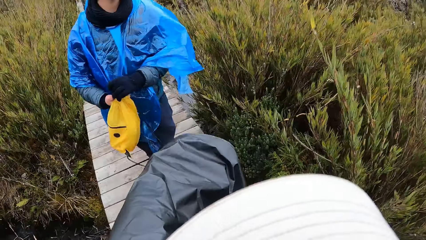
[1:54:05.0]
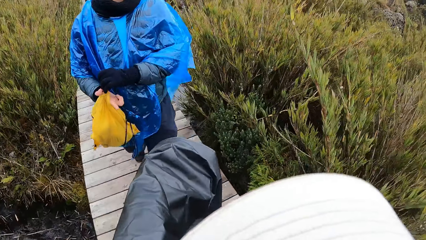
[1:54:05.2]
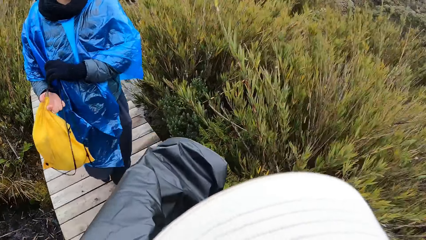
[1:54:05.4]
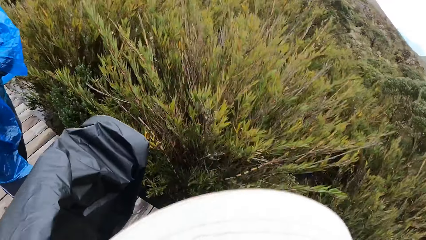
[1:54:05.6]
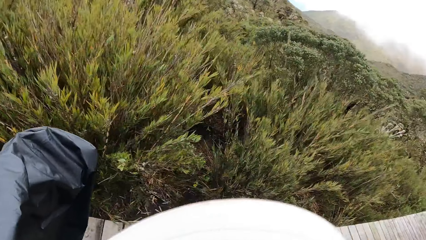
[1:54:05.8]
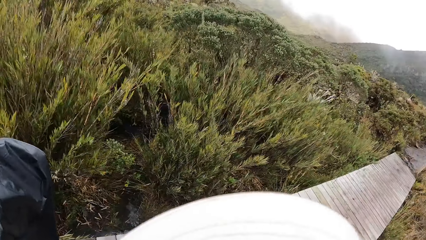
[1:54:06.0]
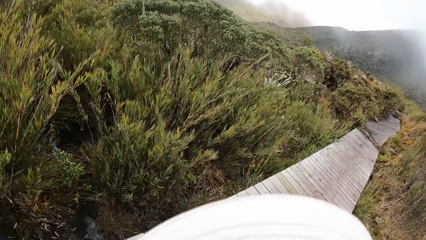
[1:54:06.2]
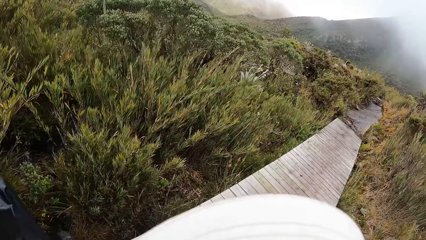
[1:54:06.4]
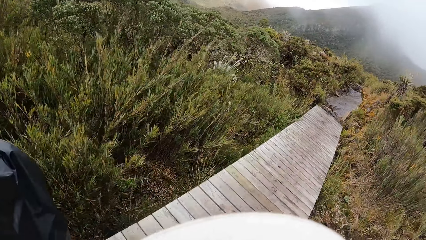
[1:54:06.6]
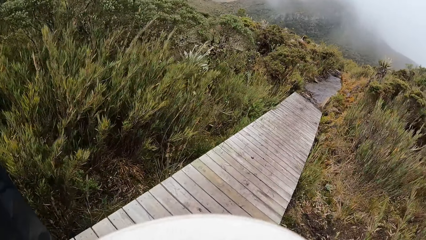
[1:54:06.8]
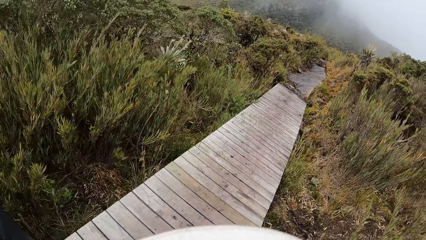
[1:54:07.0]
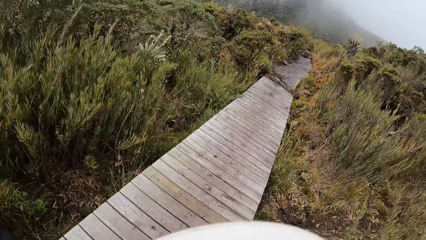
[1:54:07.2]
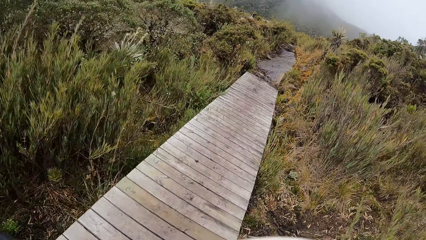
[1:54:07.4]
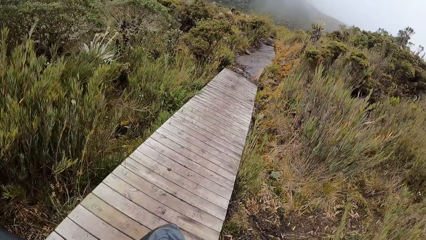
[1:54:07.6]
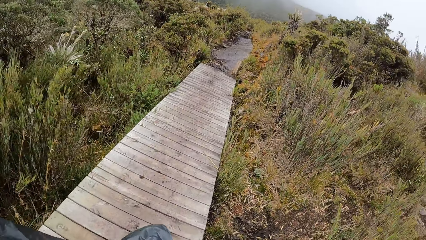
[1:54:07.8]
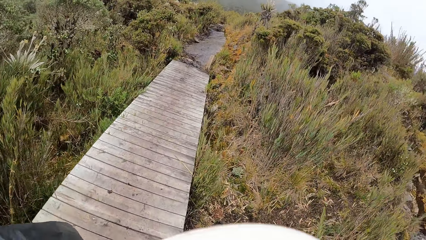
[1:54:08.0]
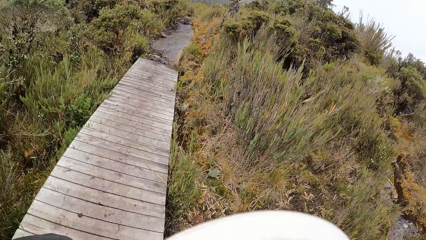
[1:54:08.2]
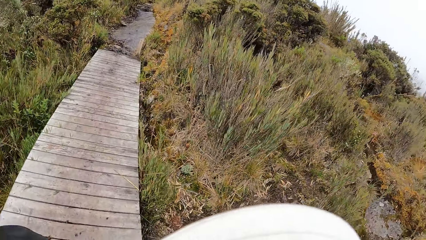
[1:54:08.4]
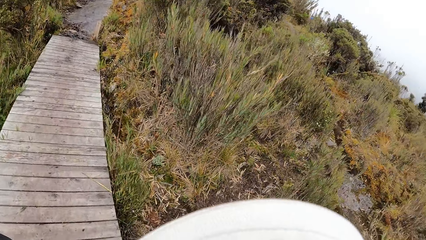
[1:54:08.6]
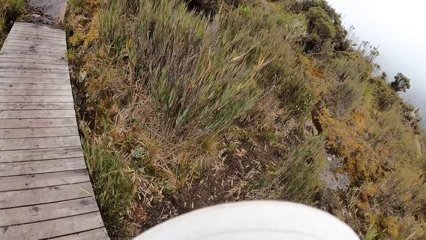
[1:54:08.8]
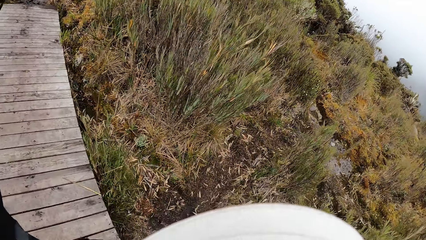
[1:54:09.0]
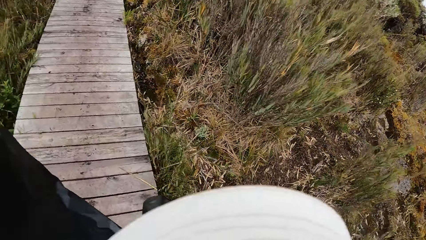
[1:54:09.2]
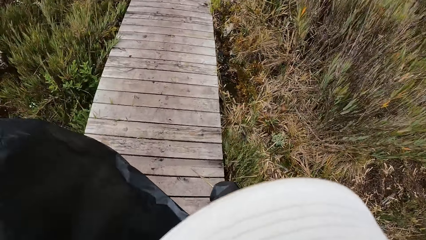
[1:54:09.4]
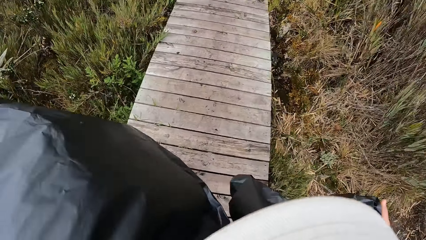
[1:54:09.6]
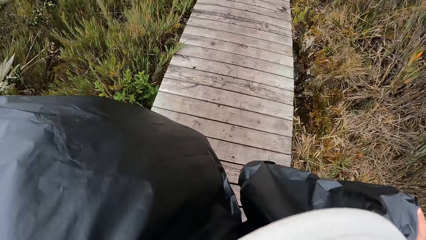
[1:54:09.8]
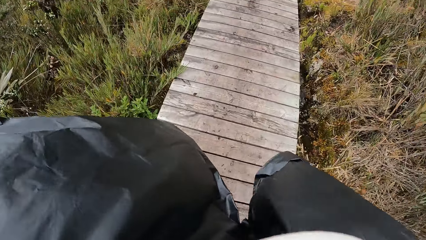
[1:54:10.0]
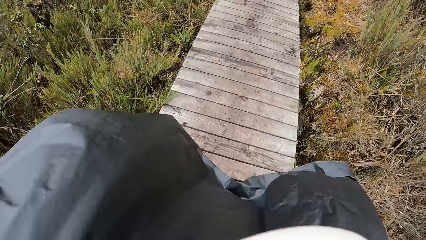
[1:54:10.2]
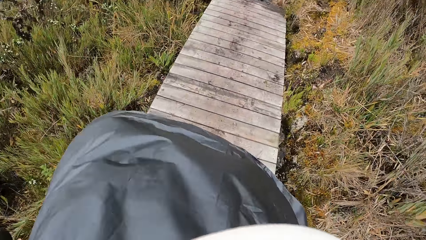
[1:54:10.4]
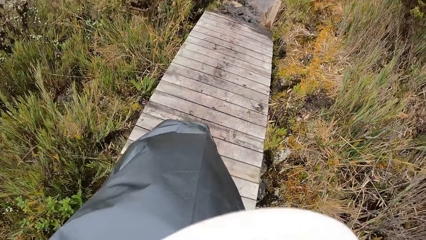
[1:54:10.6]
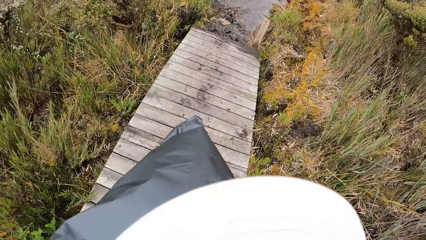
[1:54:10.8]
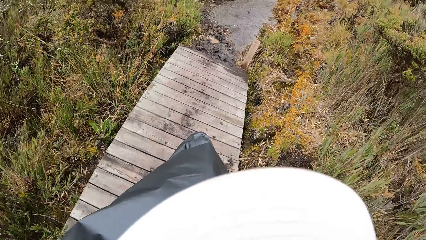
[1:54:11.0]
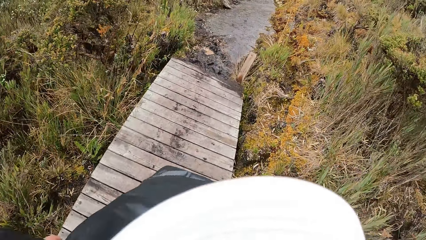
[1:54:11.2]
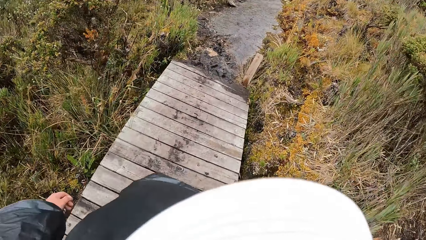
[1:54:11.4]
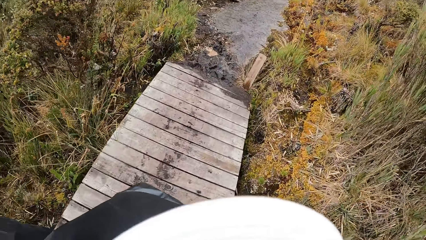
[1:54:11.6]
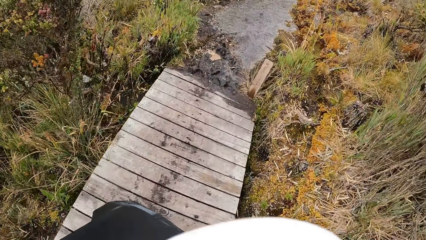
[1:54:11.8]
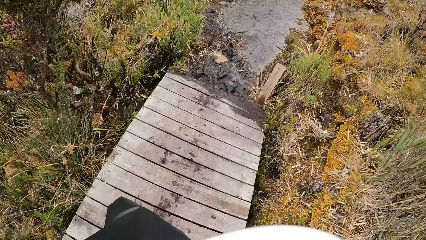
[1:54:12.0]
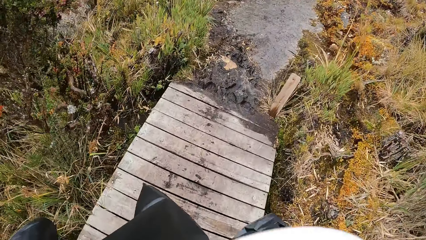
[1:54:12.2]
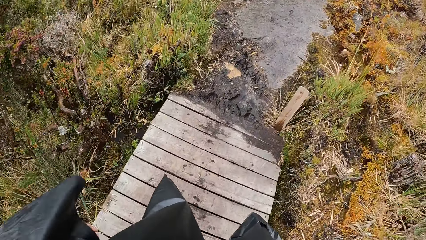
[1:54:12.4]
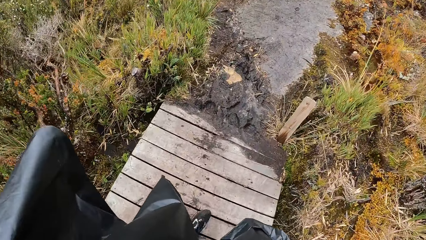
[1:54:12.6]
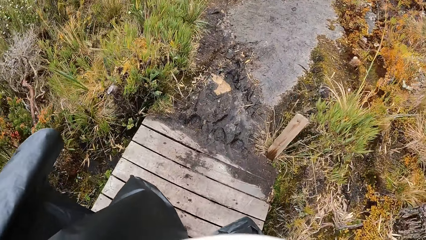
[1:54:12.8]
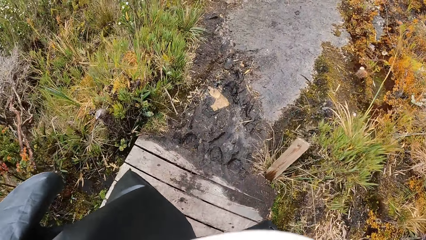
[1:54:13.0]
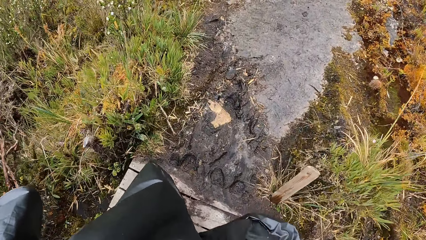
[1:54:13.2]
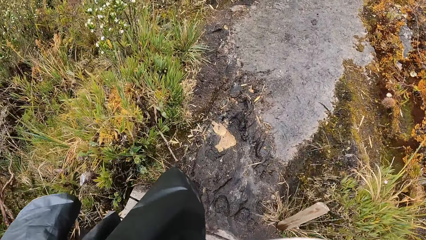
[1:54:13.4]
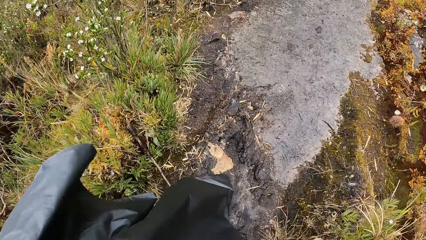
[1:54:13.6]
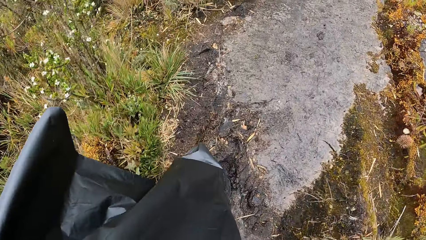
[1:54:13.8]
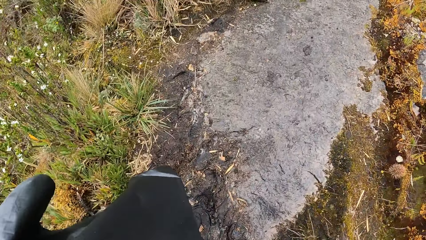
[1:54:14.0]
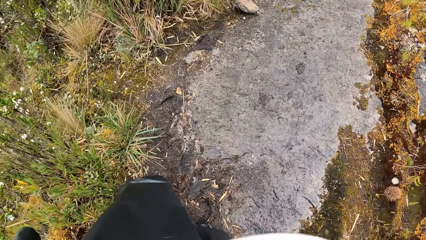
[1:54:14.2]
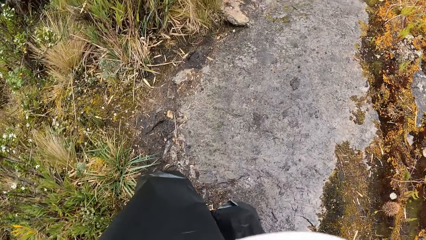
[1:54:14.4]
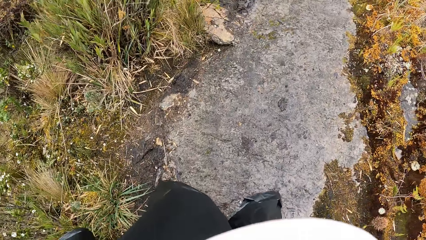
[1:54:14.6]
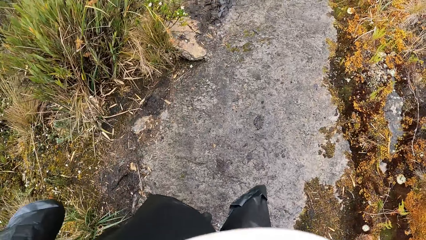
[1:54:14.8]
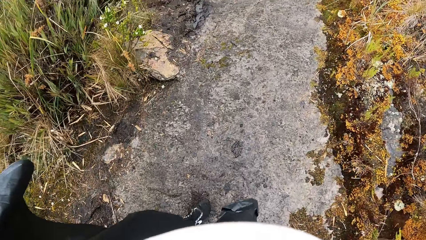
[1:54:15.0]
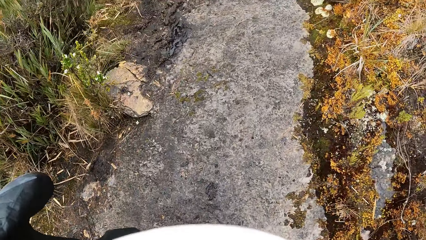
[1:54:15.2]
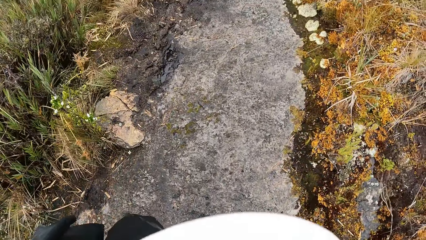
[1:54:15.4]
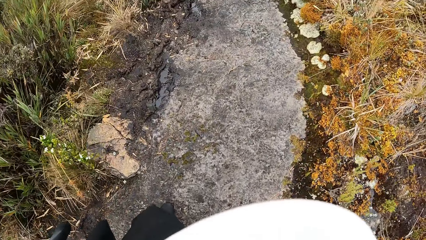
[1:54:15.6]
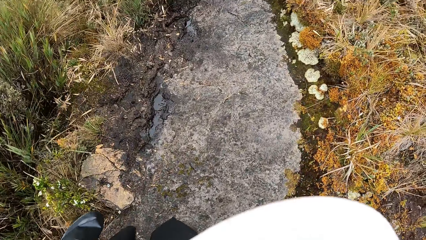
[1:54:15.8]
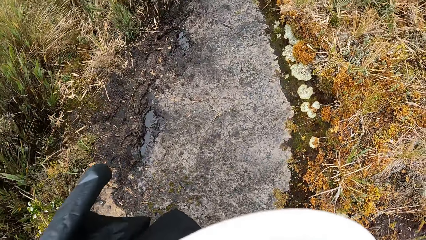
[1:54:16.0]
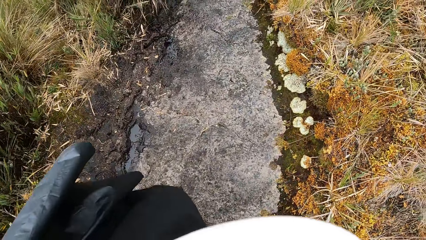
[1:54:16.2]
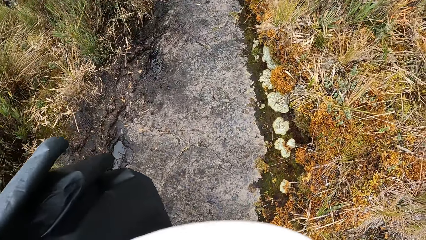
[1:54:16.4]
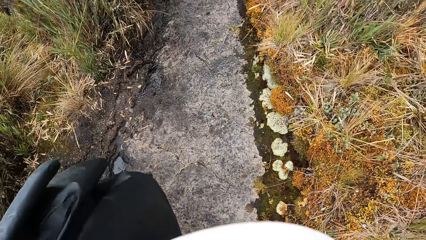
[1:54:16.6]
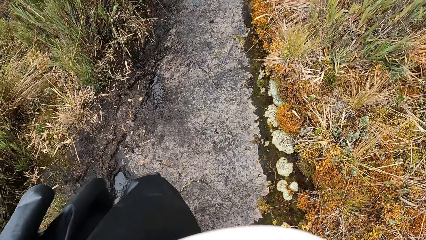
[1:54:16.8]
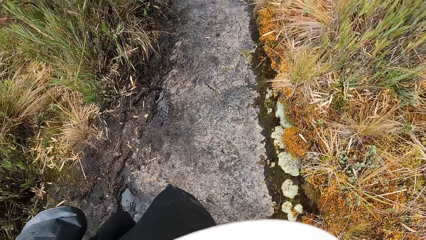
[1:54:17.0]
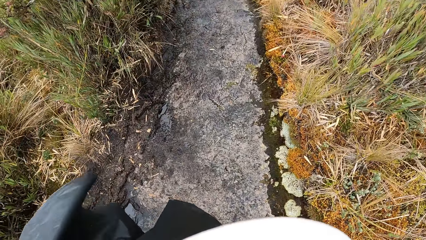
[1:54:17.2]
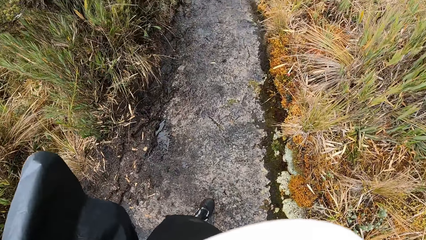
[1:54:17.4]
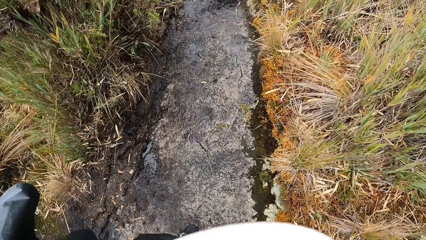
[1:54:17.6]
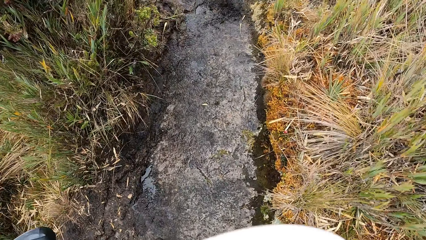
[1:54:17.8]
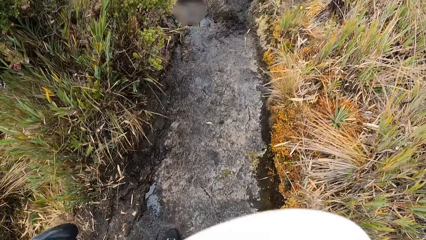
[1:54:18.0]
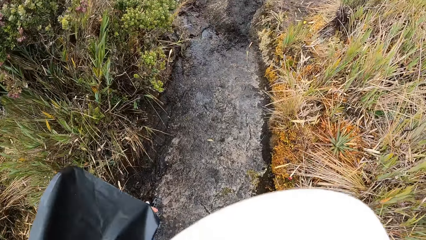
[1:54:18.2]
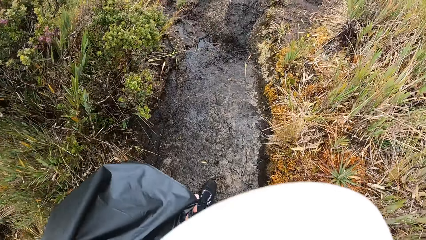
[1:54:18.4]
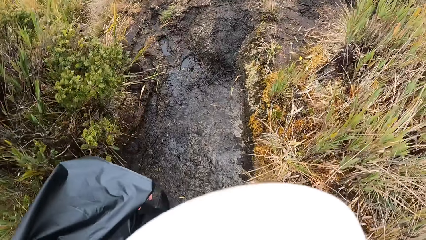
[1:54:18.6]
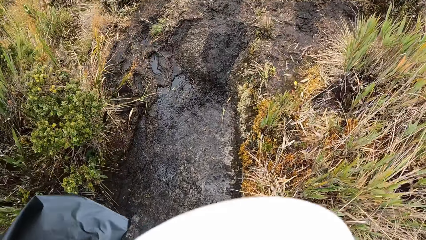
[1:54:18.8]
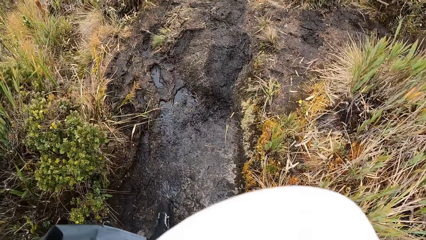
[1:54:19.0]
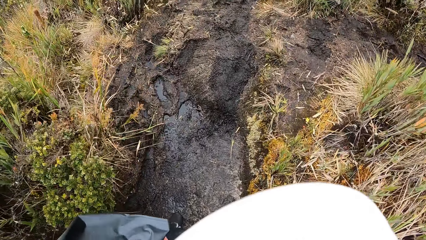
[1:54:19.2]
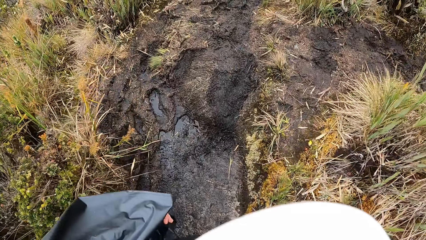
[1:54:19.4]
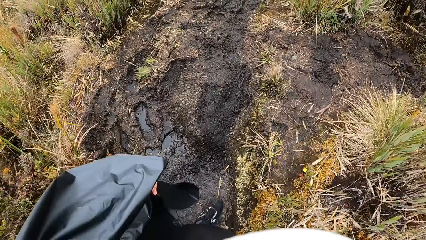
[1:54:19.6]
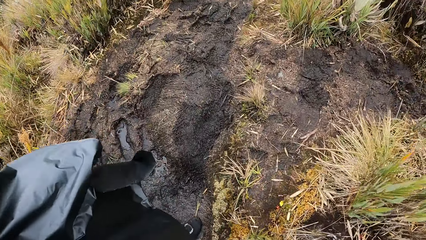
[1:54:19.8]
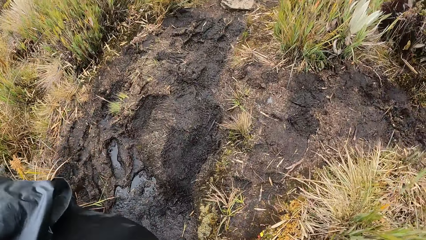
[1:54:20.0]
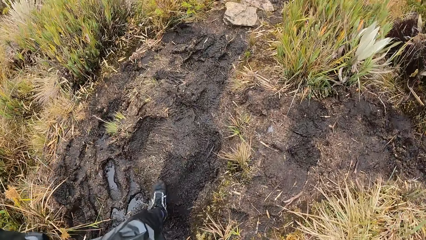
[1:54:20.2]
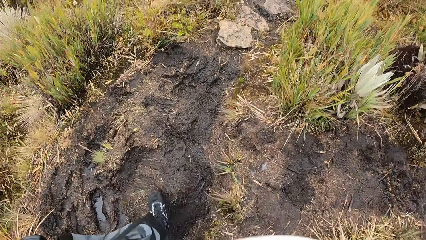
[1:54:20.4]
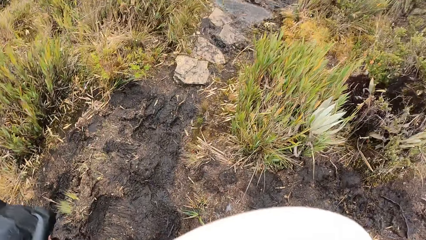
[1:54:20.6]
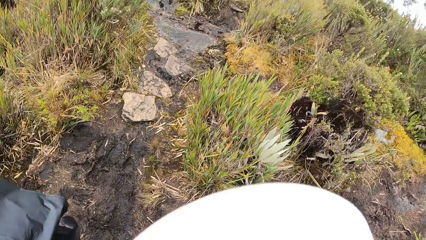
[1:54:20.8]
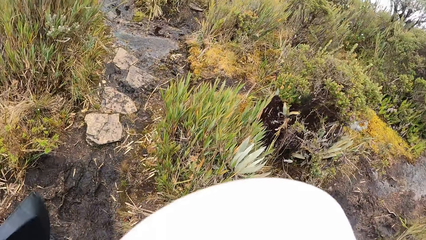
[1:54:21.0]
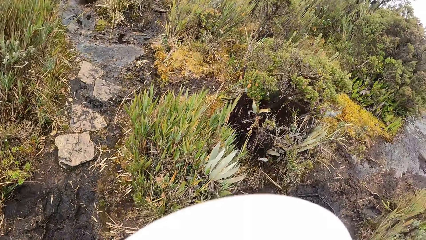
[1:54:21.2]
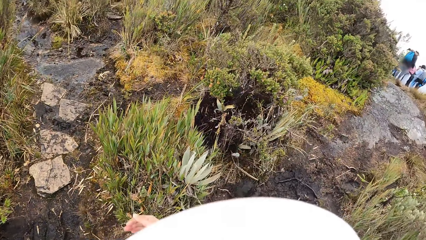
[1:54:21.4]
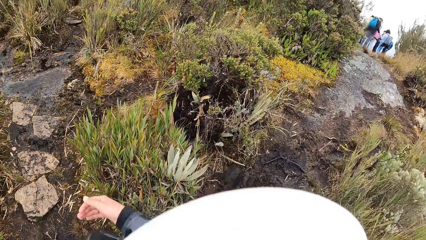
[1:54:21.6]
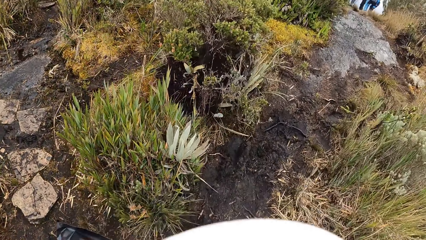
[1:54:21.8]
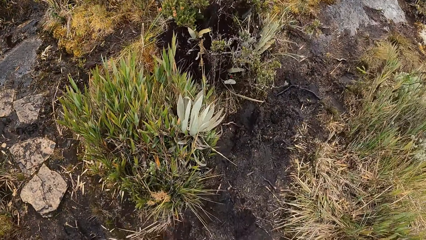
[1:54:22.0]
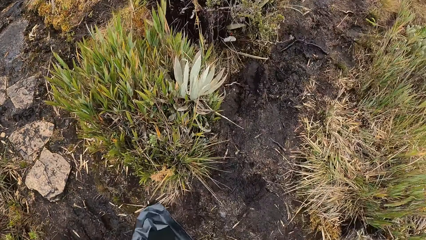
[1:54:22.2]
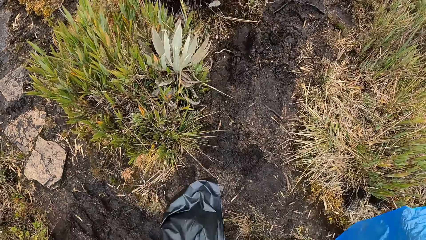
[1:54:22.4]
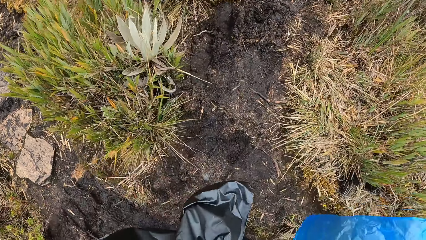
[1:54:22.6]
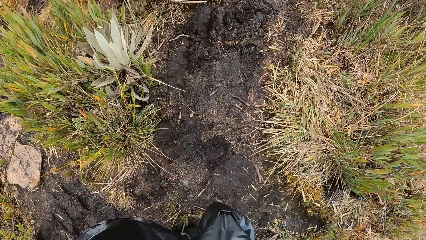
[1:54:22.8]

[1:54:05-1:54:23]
The camera wearer looks around. The man holds the bag with both hands. He holds the bag with his right hand. The camera wearer looks at the man. They look at the vegetation. They look at the mud on the ground. They jump over the mud. They look at the ground. They look at the mud on the ground. They jump over the mud.
